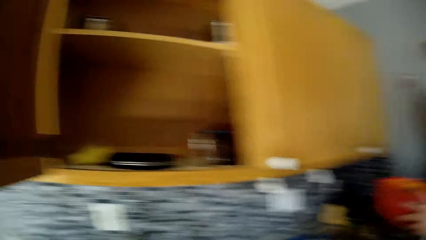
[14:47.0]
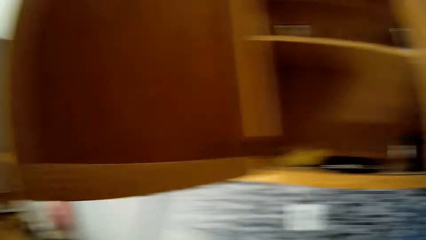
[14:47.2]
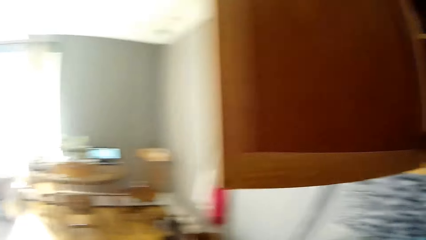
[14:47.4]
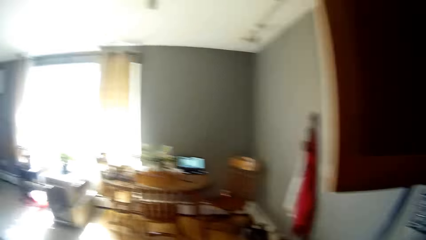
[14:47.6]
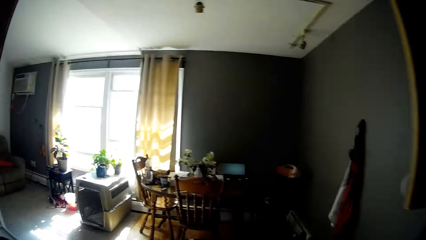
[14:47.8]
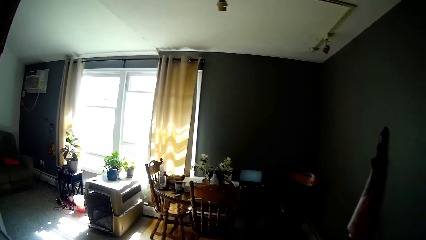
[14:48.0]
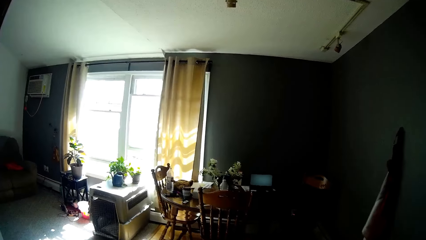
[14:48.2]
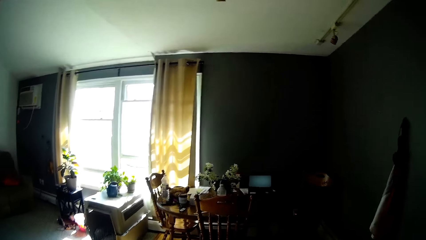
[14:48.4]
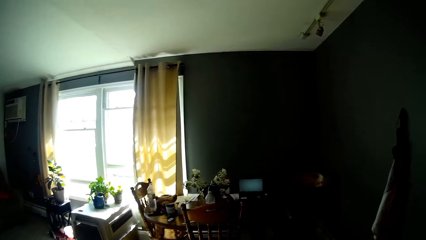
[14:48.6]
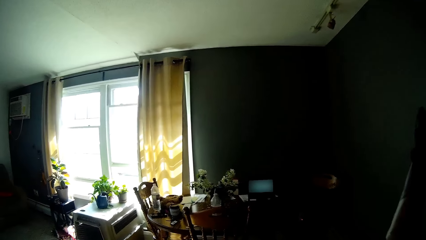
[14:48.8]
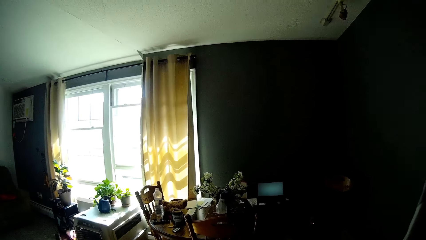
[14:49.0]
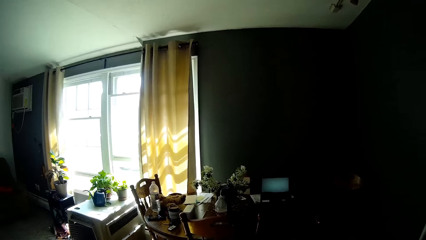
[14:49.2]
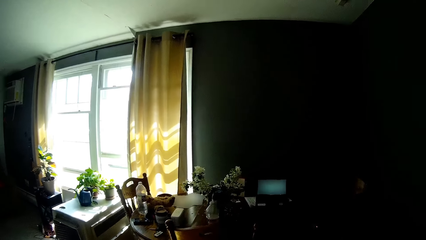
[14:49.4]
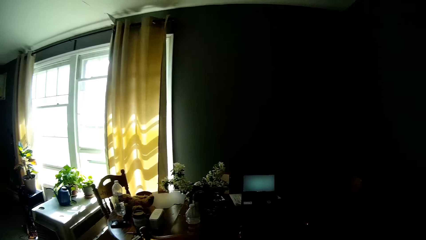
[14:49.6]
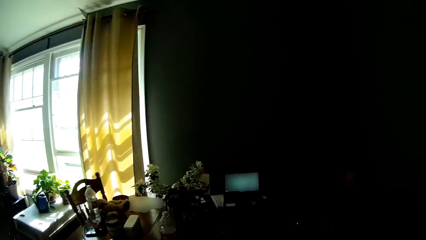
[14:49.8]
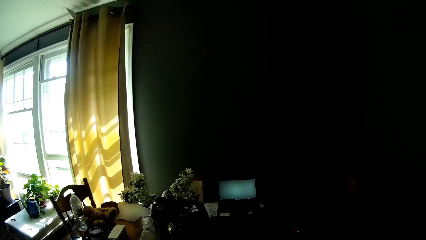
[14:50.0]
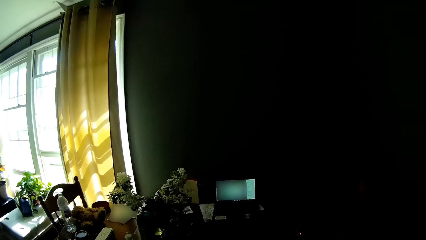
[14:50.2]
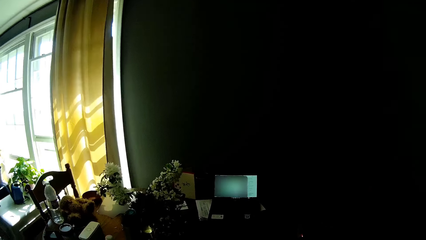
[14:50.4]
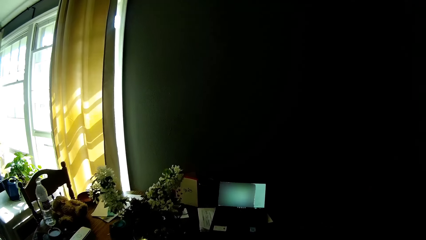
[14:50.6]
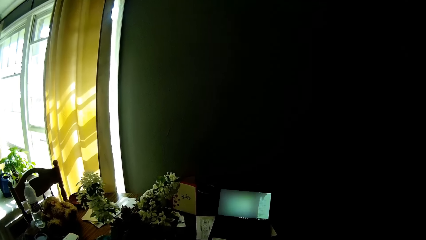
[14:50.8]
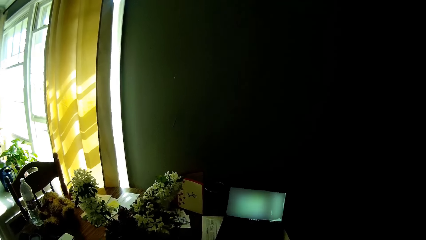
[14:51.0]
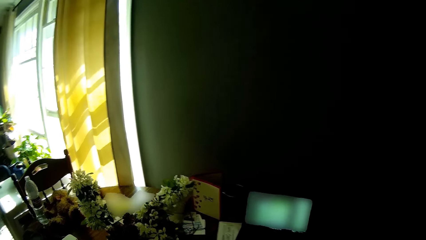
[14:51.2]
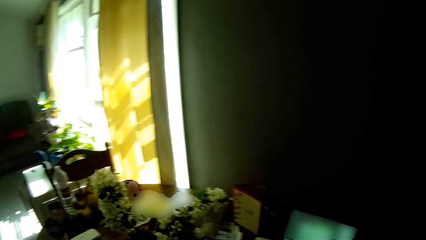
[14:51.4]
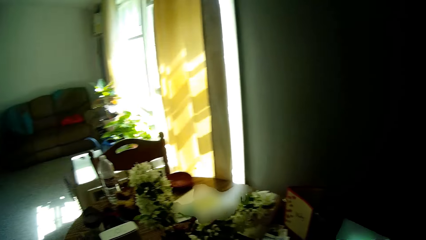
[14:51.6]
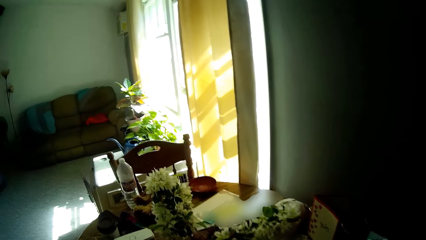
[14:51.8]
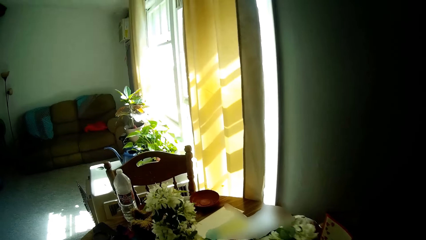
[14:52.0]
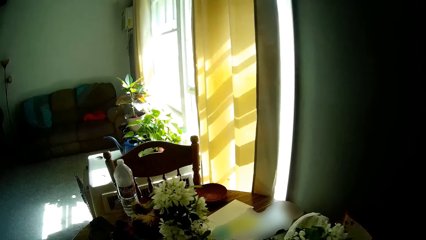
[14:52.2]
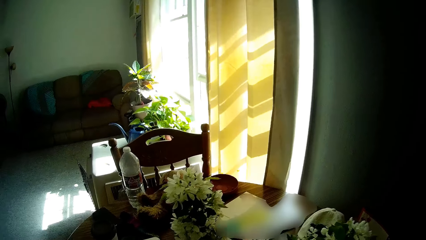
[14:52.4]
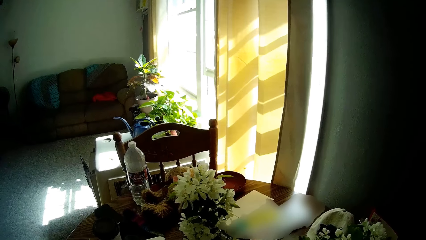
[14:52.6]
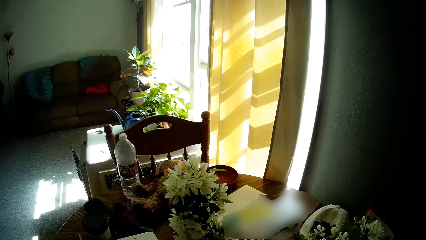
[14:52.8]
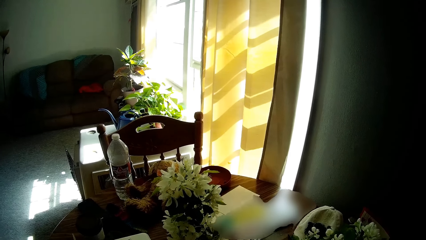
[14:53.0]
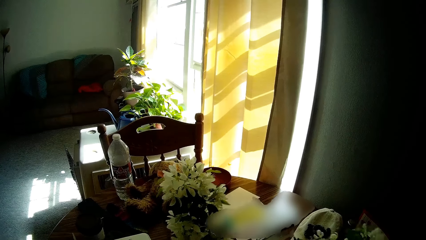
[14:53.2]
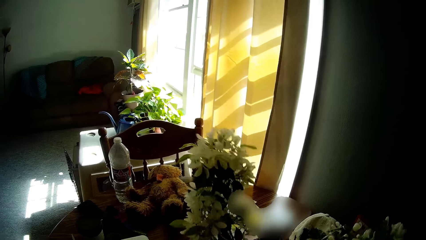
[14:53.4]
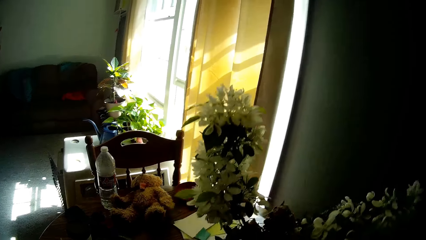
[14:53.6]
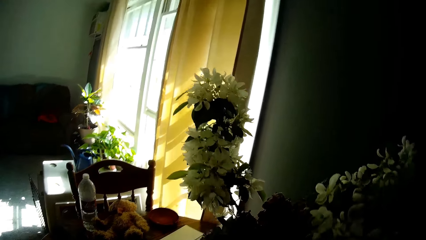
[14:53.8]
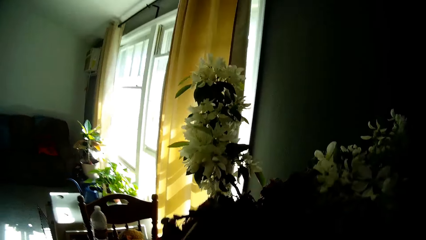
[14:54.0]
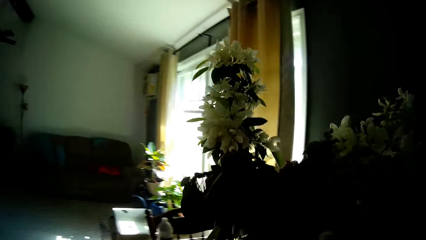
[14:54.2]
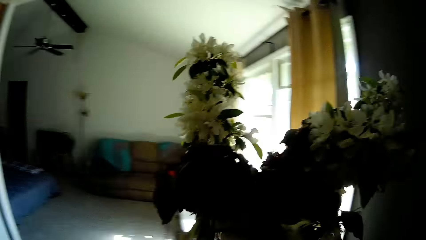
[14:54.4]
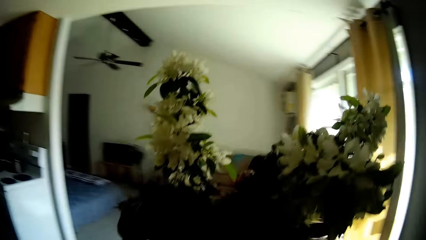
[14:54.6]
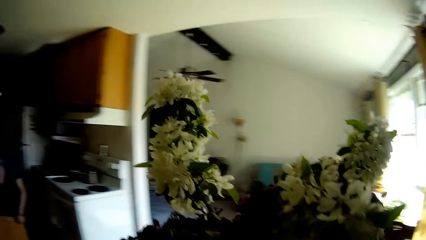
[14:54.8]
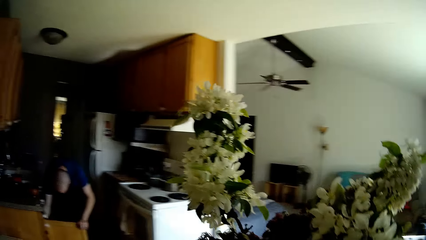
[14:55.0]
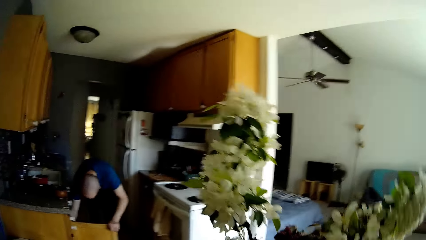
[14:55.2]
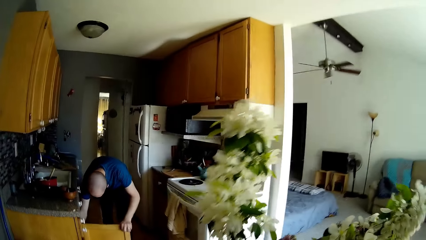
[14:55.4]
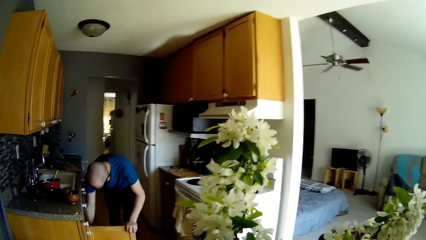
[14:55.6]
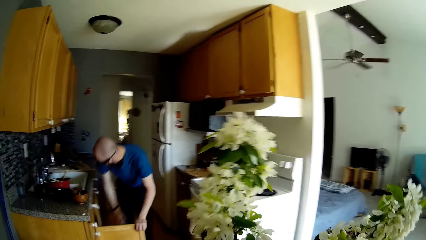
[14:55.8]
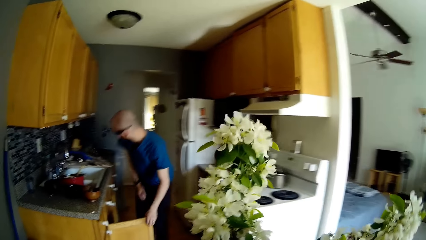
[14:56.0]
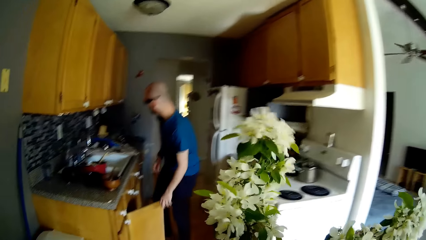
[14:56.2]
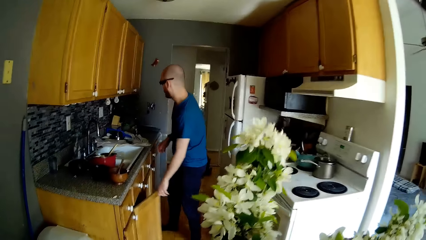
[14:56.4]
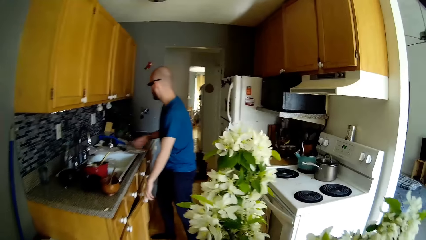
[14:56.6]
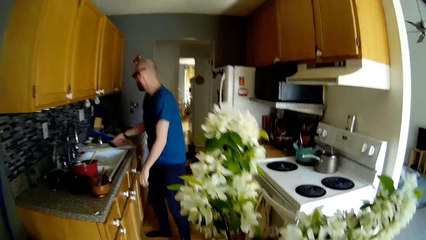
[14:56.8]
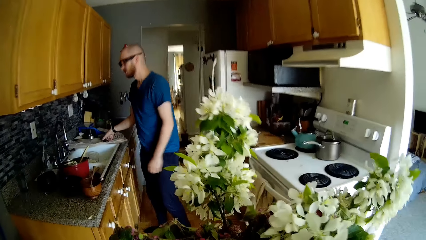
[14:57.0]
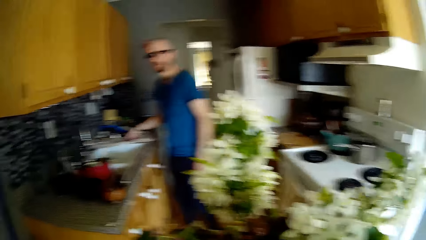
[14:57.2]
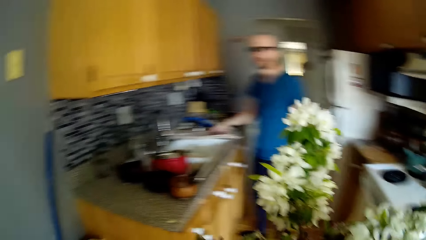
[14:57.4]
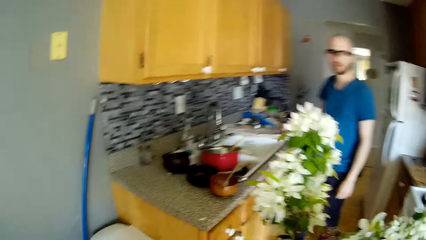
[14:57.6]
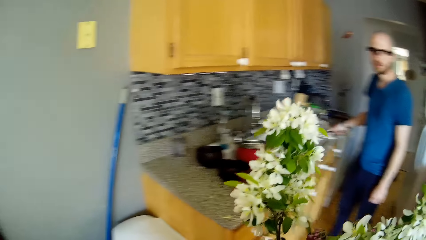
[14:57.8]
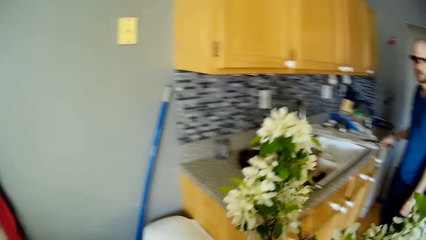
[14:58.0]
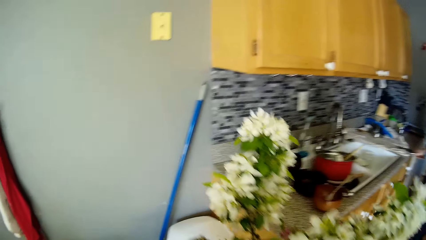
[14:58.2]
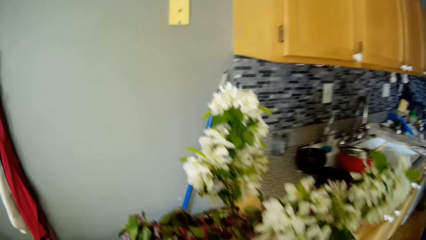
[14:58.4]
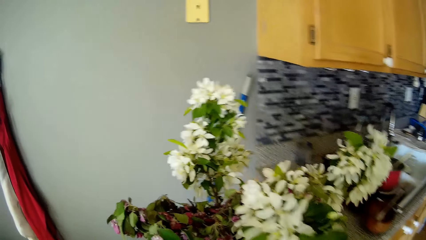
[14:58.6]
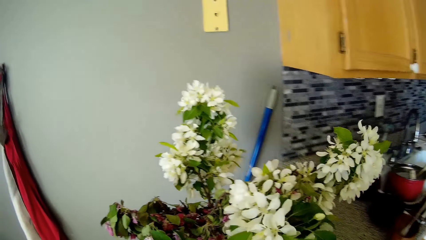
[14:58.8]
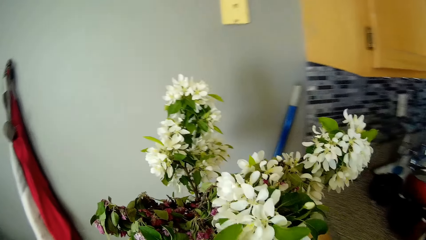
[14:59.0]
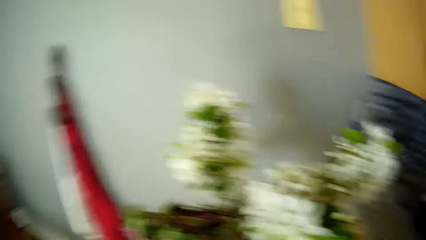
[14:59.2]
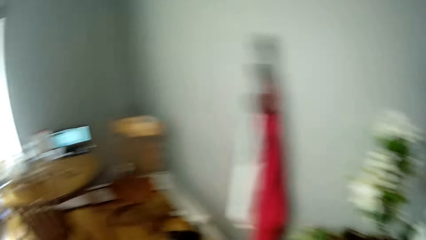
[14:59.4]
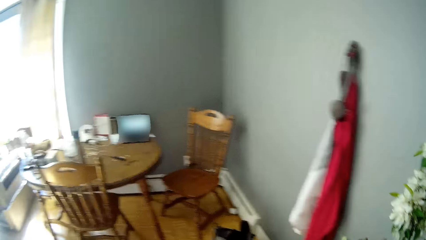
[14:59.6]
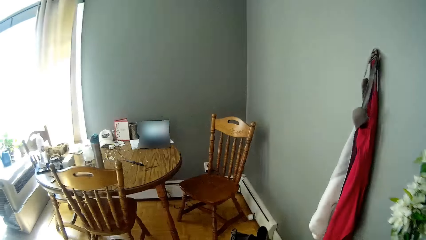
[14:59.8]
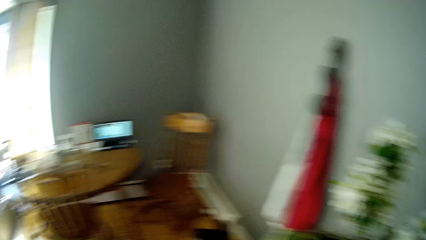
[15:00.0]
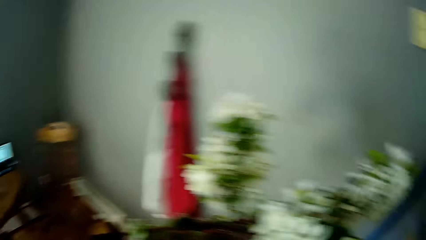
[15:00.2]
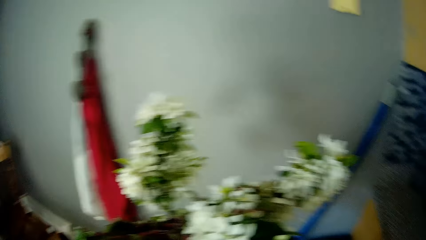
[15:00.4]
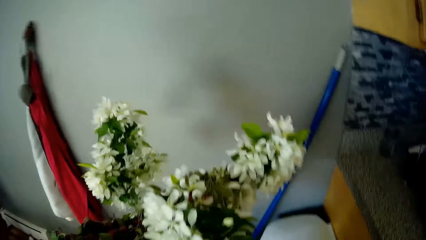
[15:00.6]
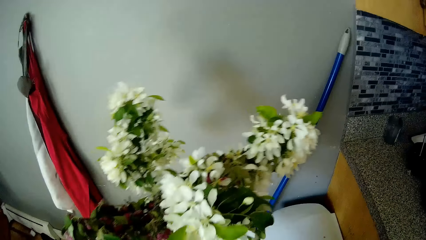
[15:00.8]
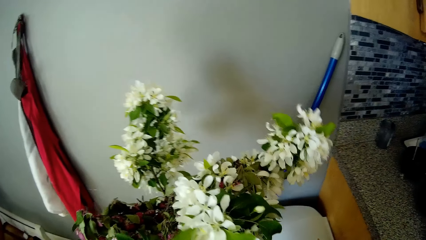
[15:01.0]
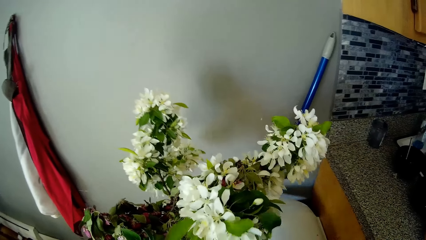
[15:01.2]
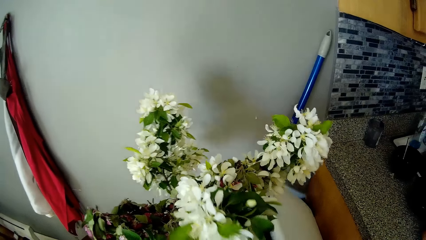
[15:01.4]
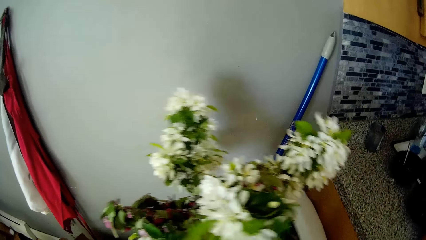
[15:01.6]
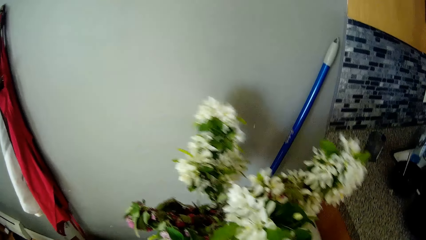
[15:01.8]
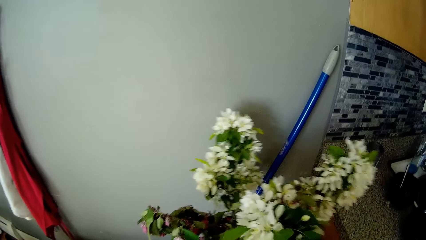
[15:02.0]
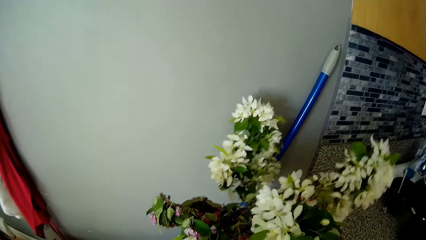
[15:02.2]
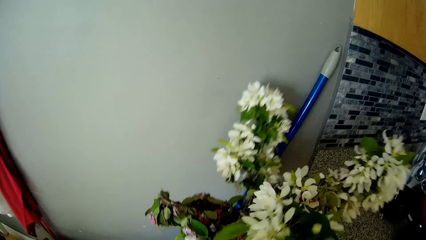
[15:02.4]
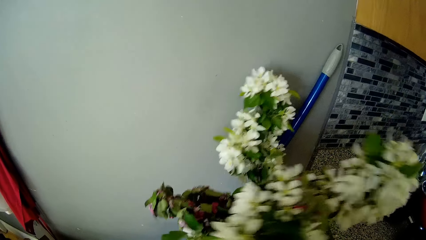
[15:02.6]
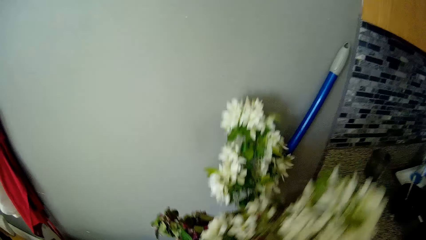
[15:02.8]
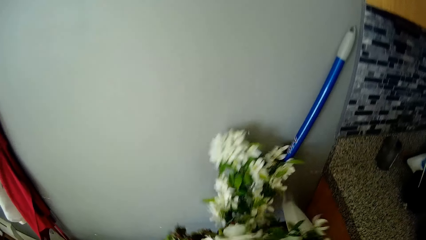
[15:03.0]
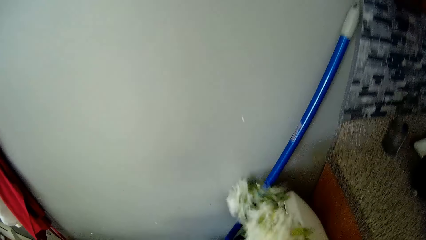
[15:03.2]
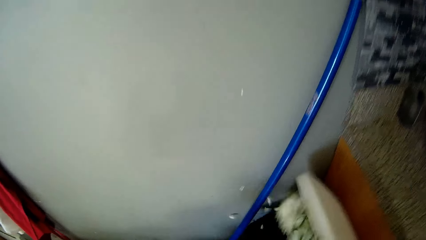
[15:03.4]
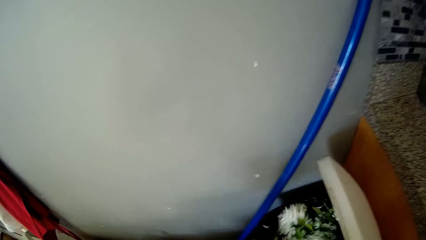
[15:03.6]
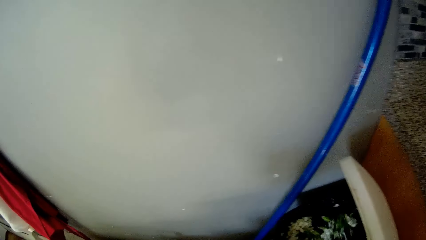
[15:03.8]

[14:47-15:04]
The man lifts the bowls with both hands. The camera wearer walks around. They interact with the man. They pick up a flower vase or flower from the table with both hands. They walk around. They interact with the man. The man closes a cupboard with his left hand. He picks up a knife on the kitchen counter with his right hand. The camera wearer throws the flower in the dustbin.
